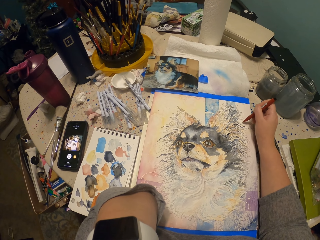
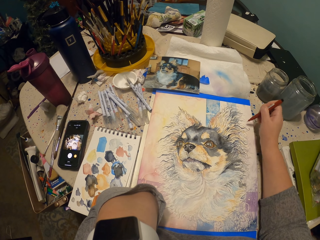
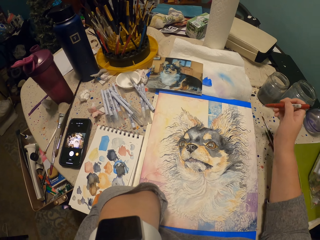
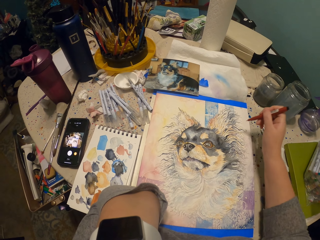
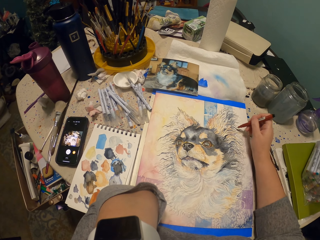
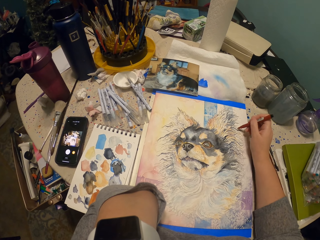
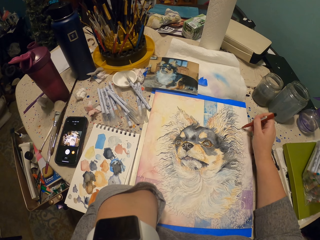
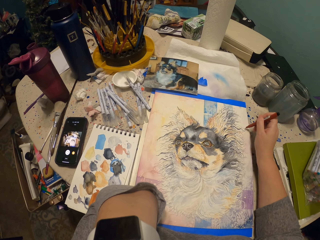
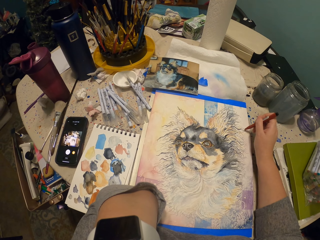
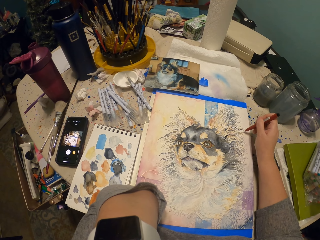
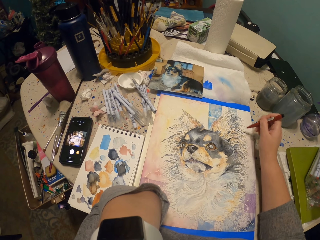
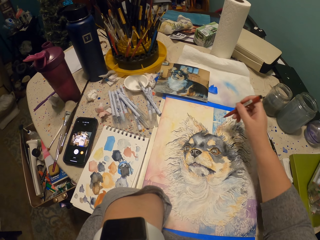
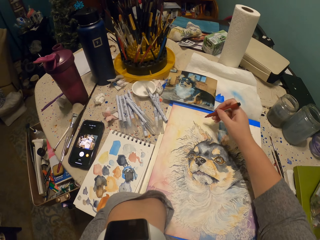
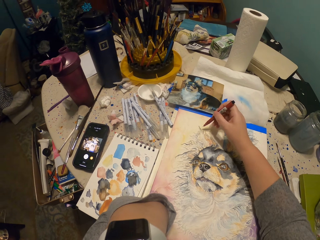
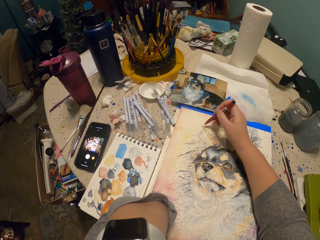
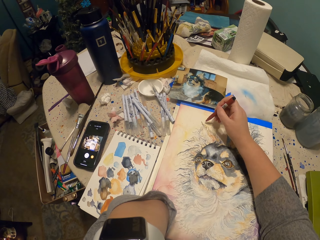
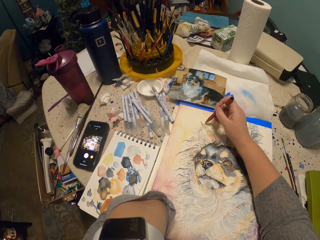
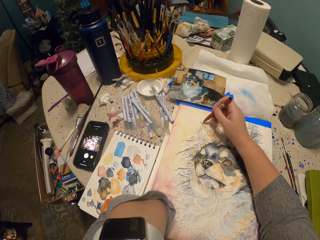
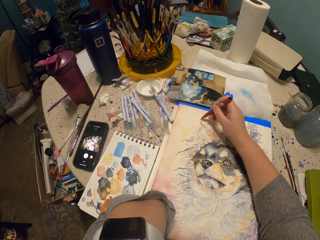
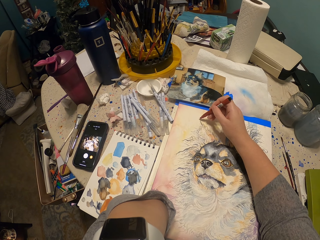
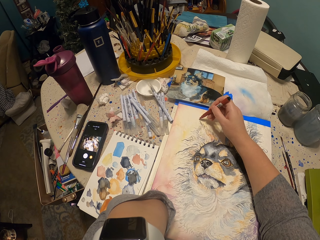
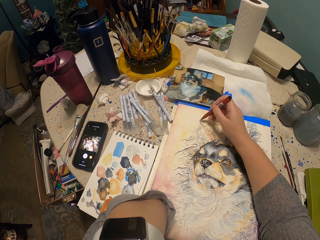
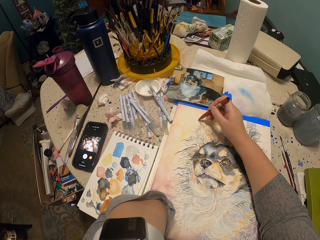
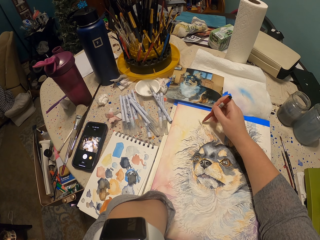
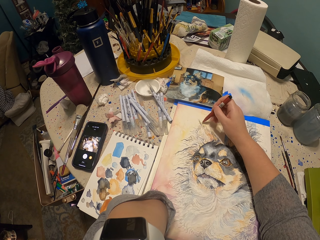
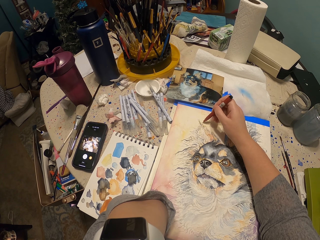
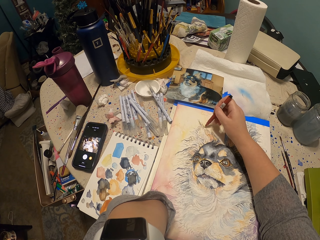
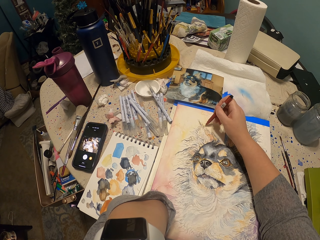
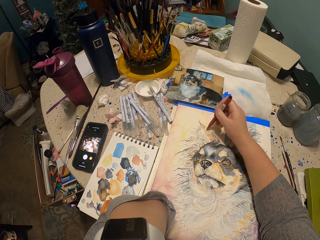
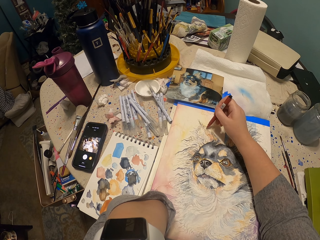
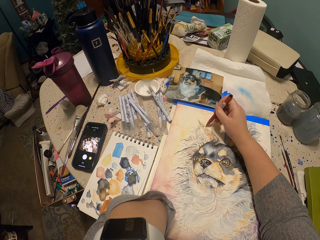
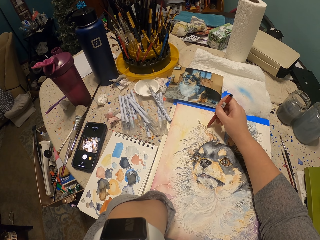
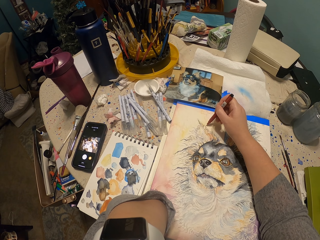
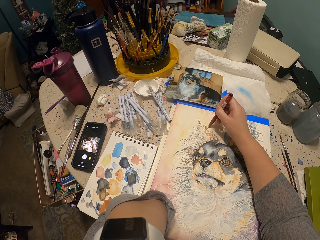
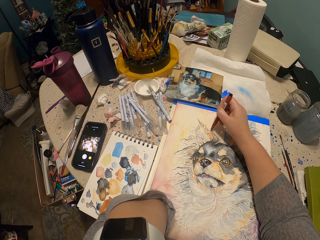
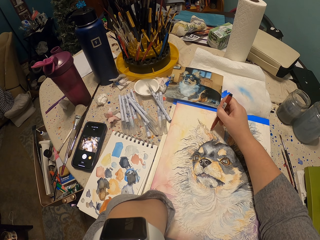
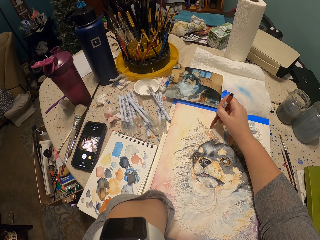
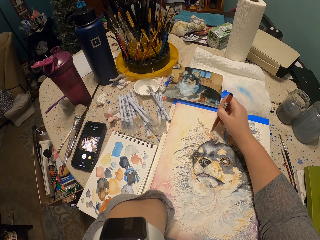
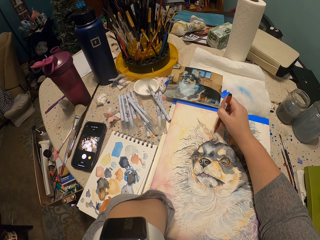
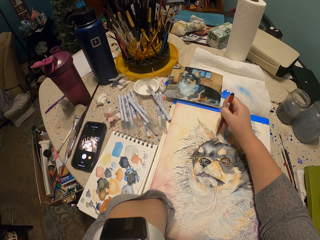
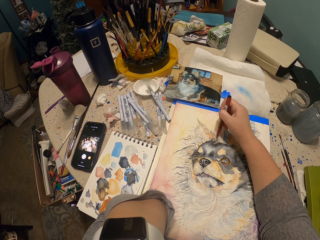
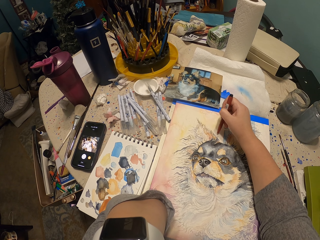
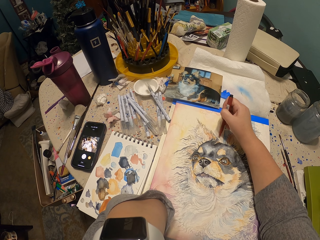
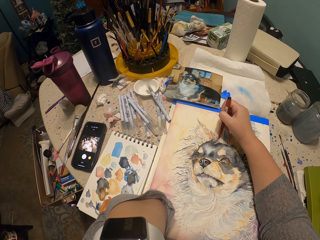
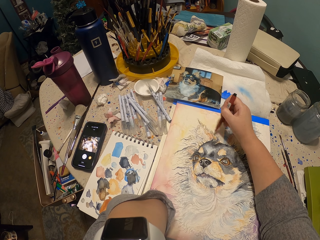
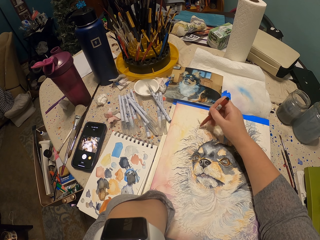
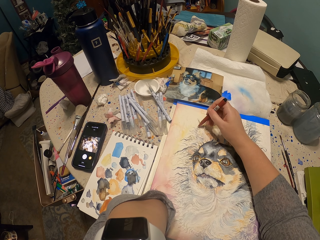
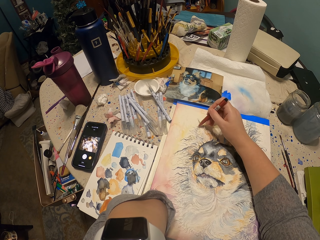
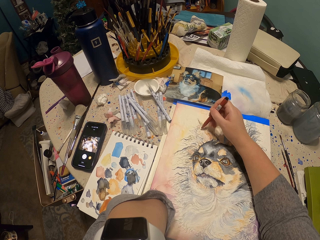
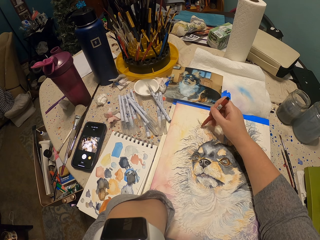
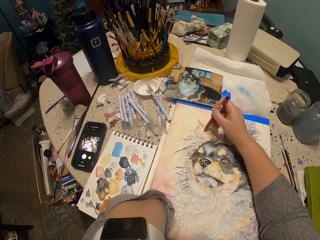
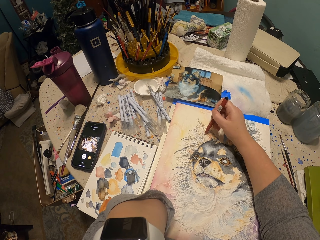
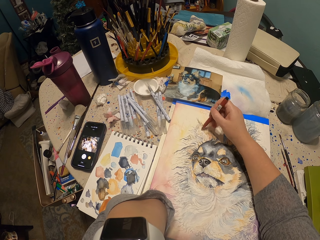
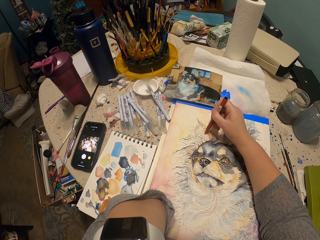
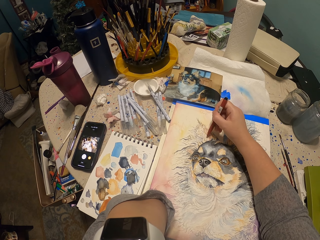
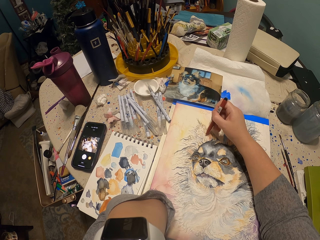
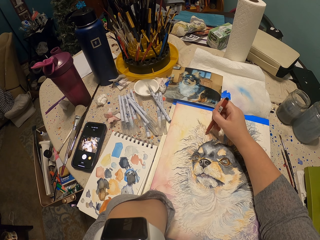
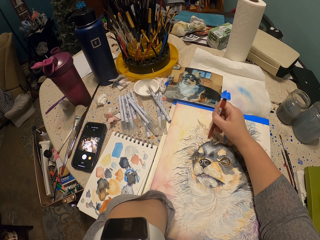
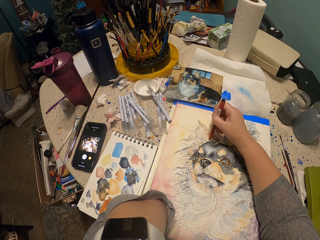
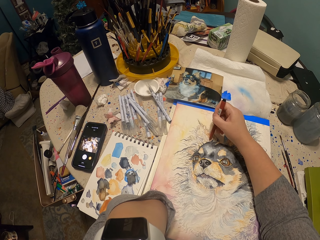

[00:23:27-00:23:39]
The camera wearer lifts the pen. They scribble. They lift the pen. They draw.

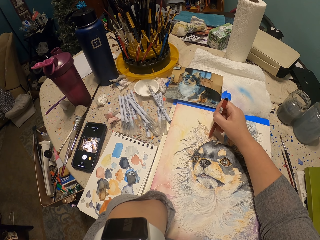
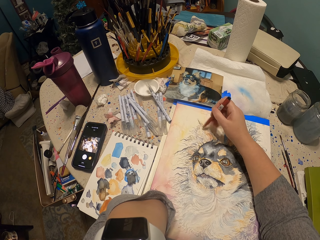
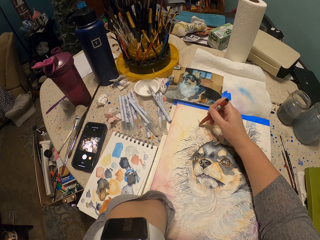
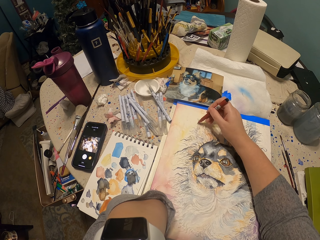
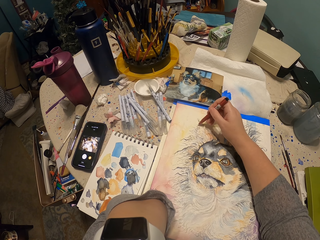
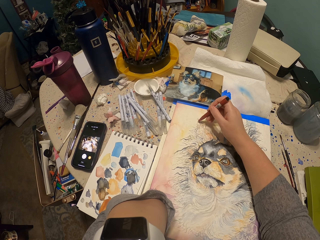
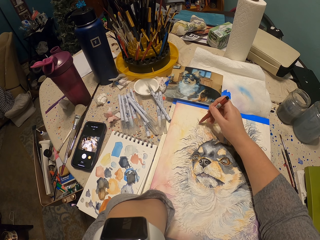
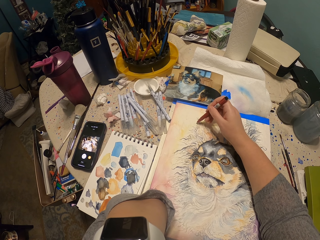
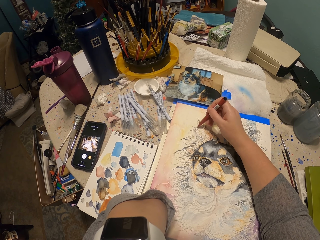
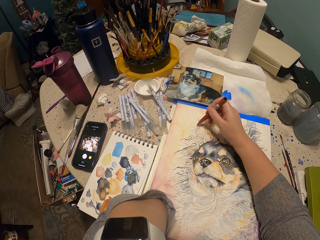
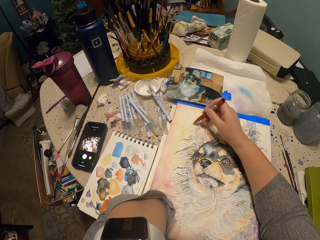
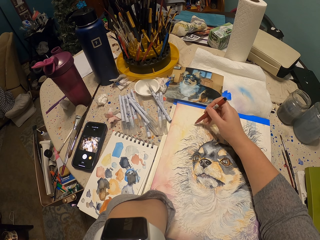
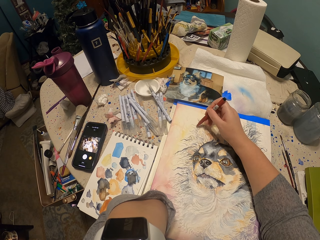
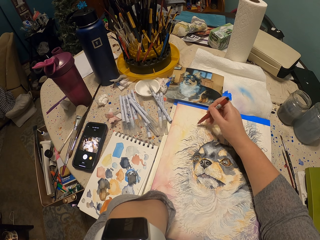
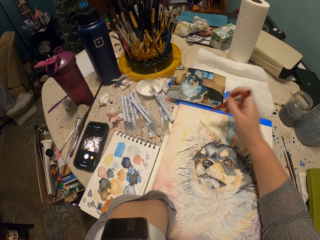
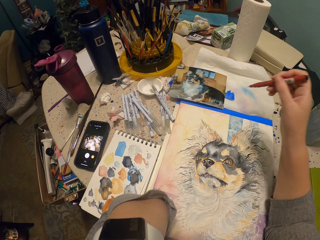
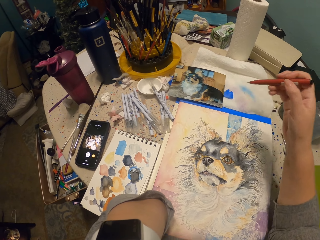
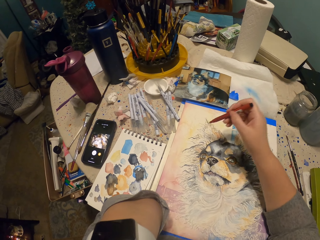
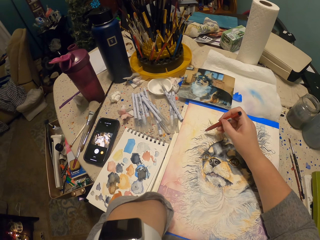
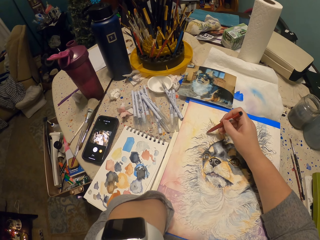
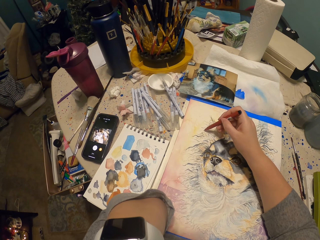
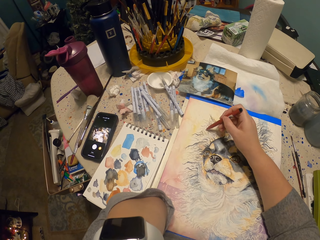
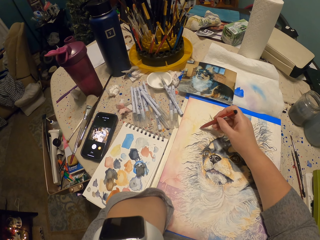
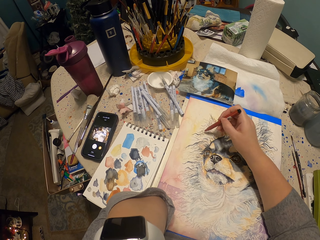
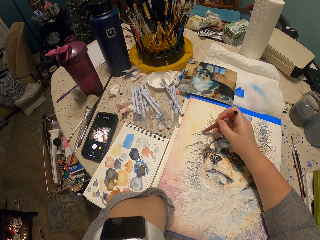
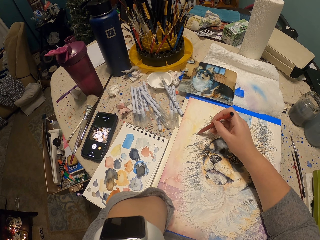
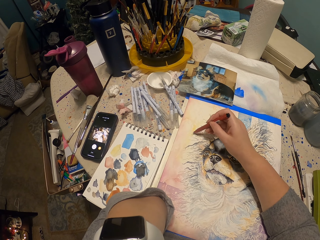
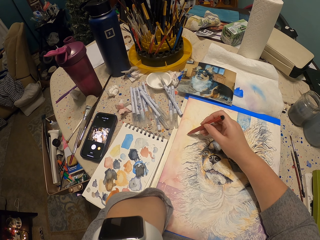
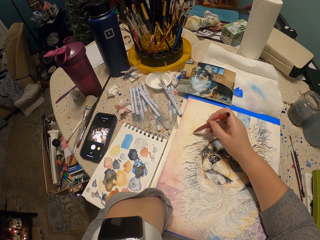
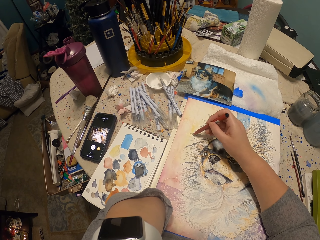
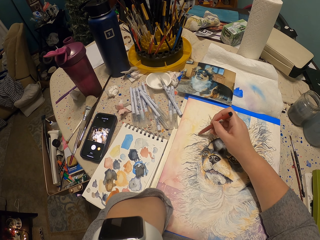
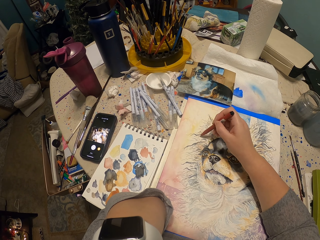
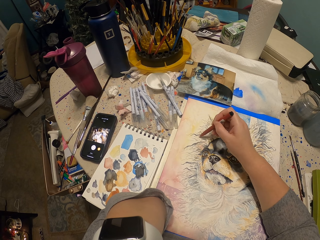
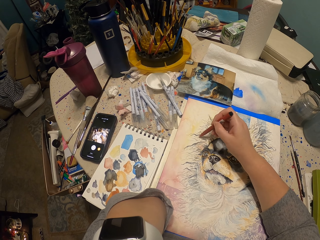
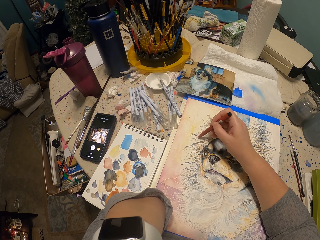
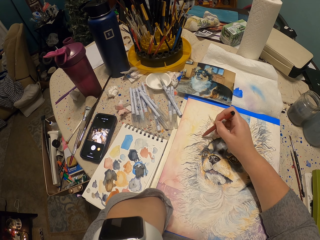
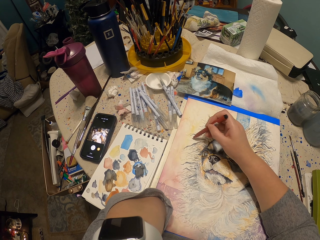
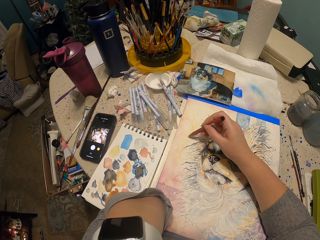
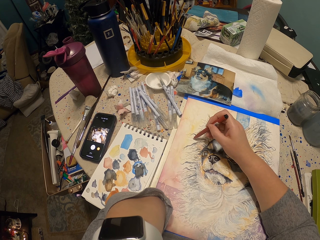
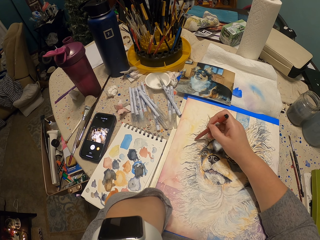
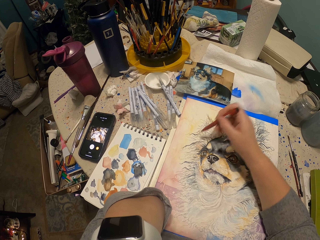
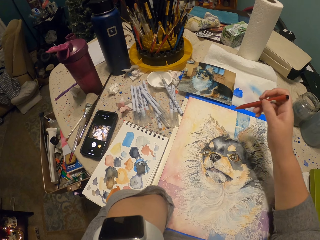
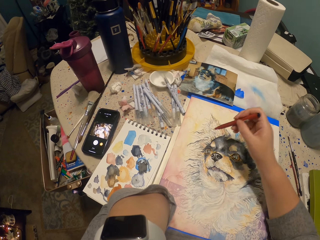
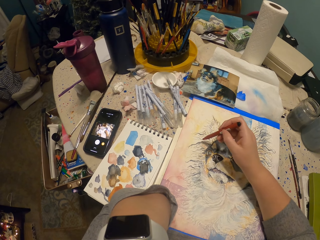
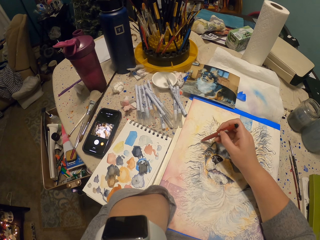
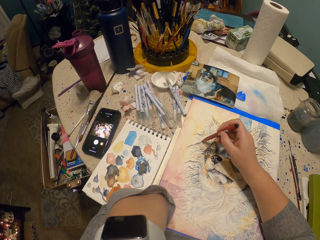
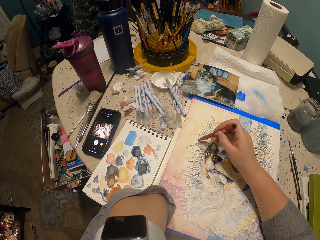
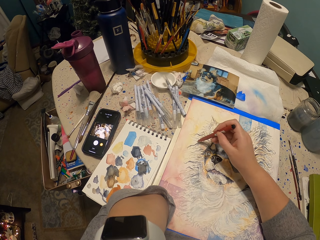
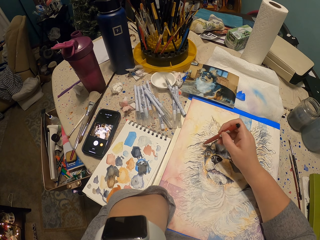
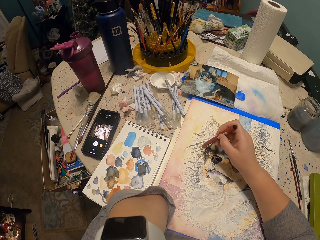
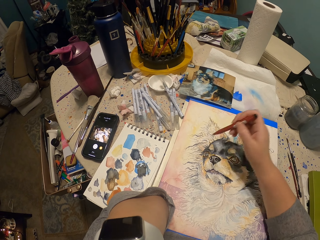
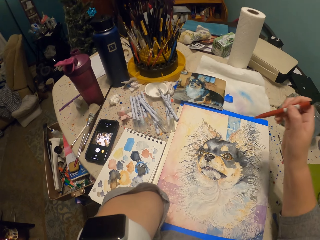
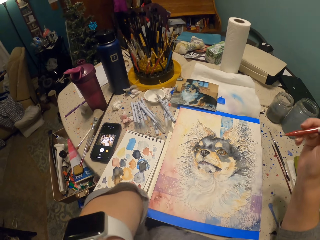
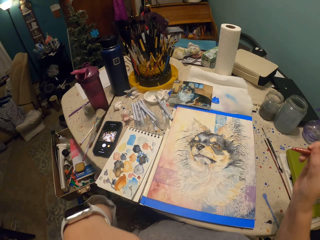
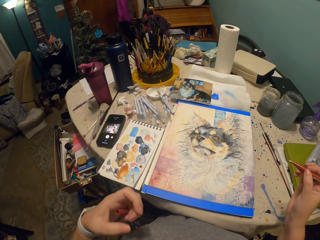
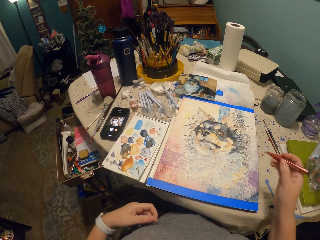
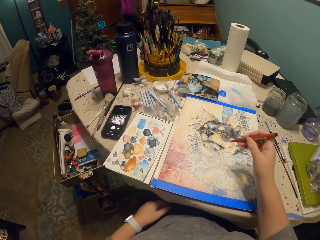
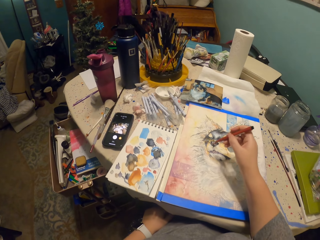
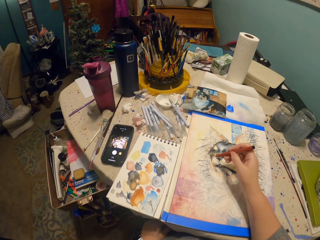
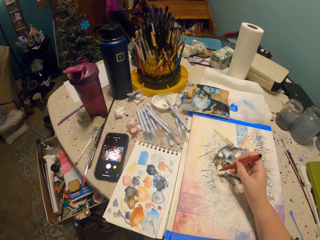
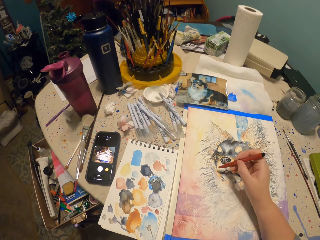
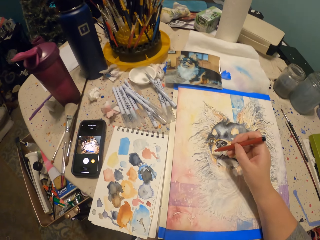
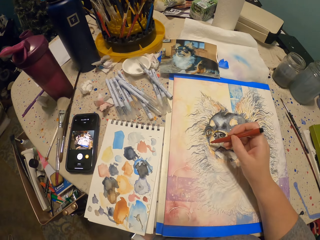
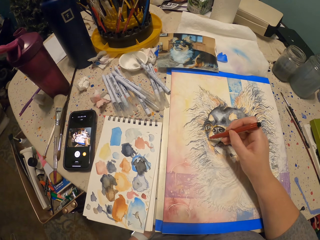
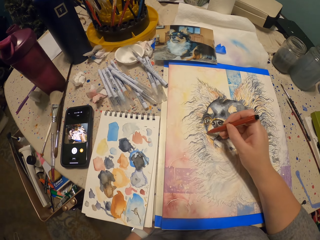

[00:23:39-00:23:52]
The camera wearer lifts the pen. They draw with the pen. They lift the pen. They draw. They lift the pen. They put down the left hand.
